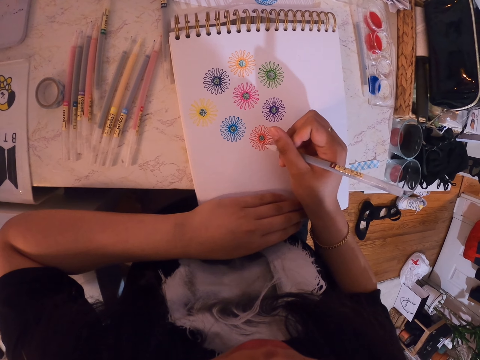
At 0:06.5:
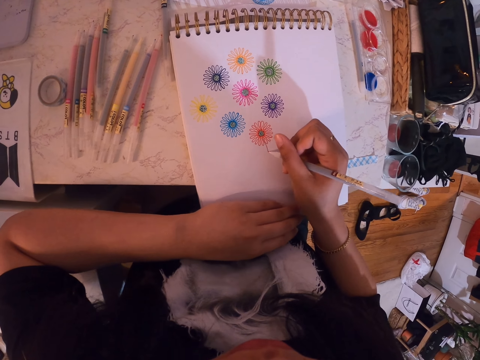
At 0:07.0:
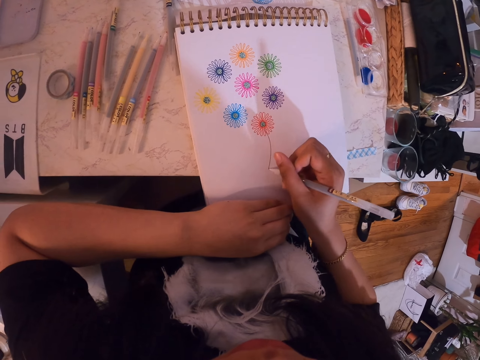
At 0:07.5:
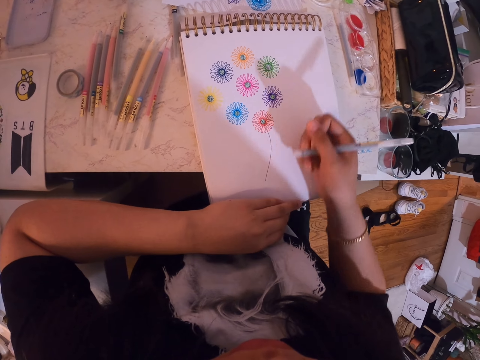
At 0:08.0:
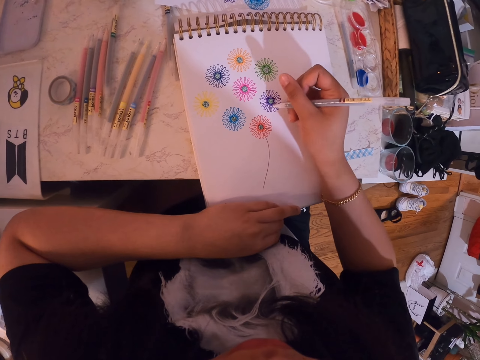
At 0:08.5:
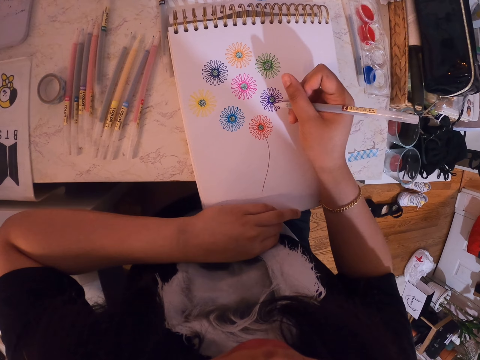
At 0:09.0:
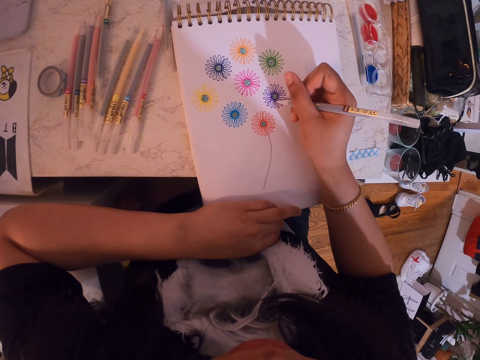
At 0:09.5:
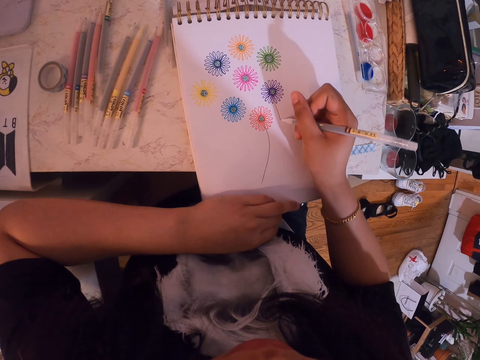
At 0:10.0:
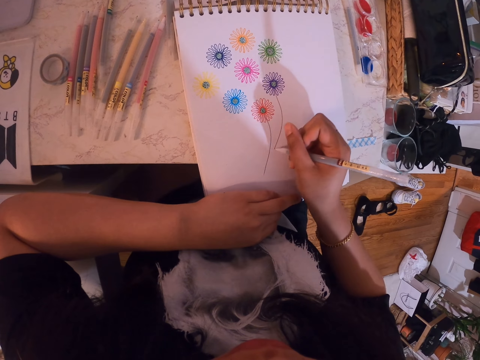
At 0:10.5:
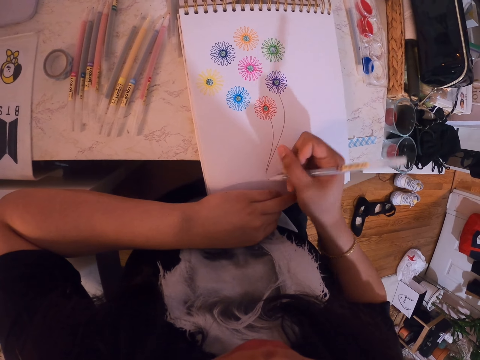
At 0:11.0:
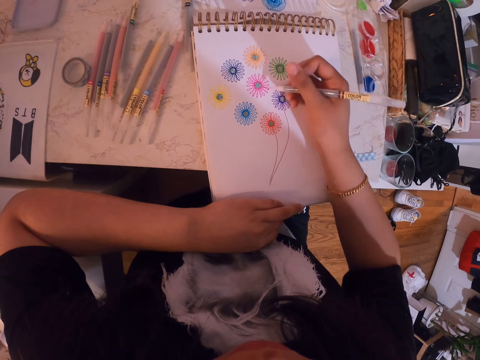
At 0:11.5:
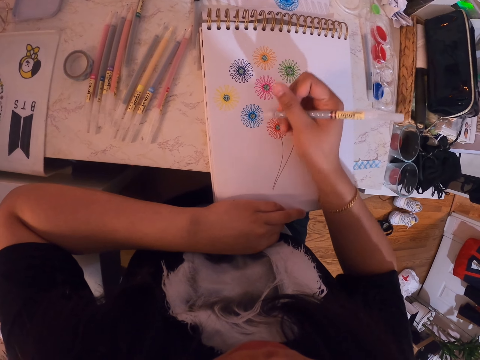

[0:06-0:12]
The camera wearer draws lines on the book.

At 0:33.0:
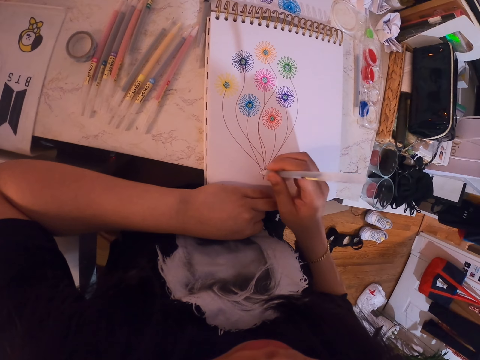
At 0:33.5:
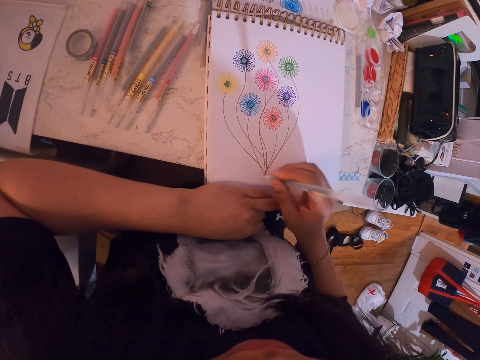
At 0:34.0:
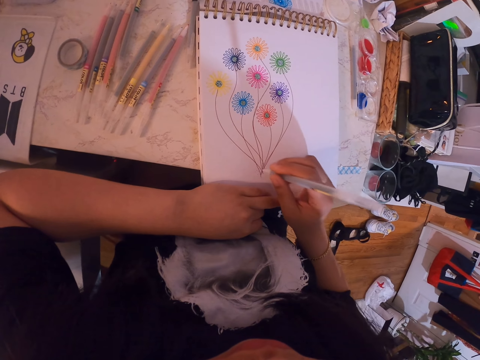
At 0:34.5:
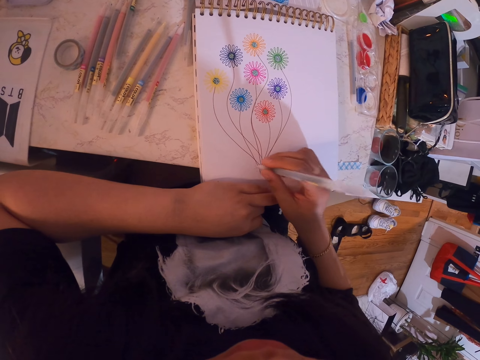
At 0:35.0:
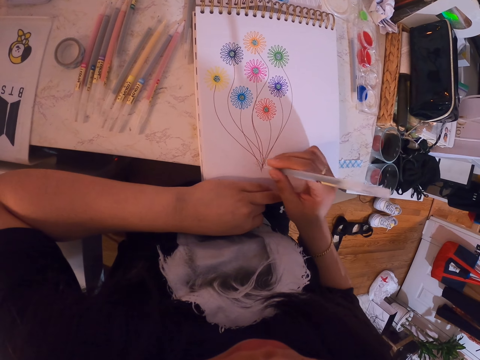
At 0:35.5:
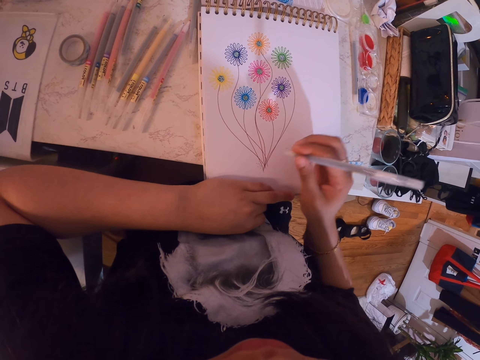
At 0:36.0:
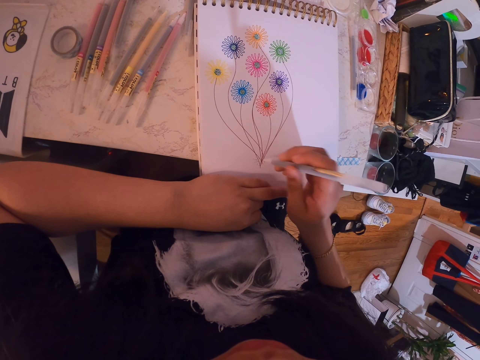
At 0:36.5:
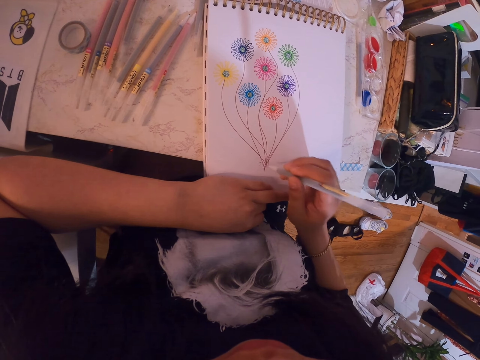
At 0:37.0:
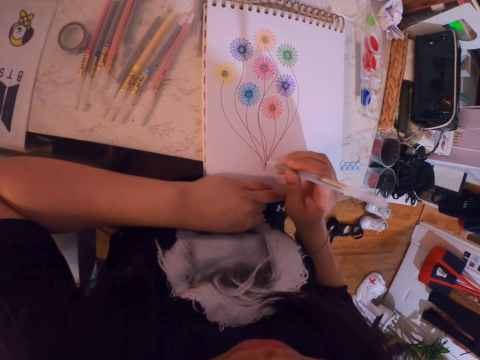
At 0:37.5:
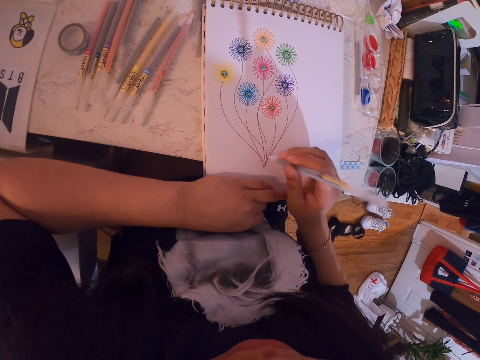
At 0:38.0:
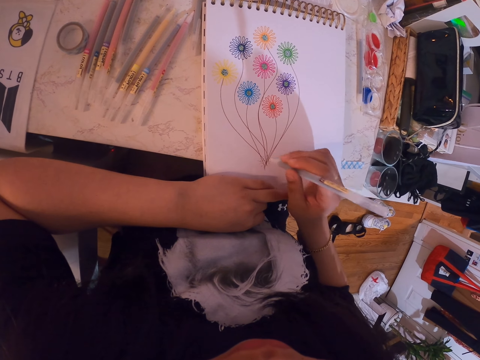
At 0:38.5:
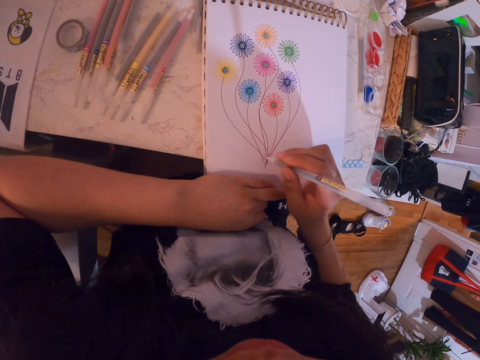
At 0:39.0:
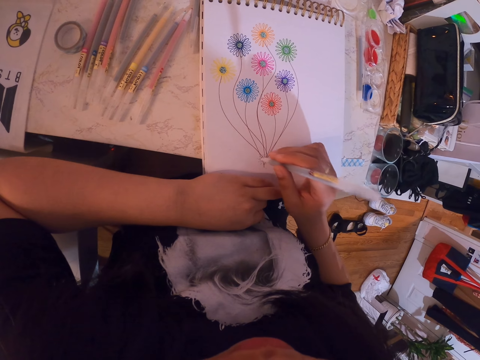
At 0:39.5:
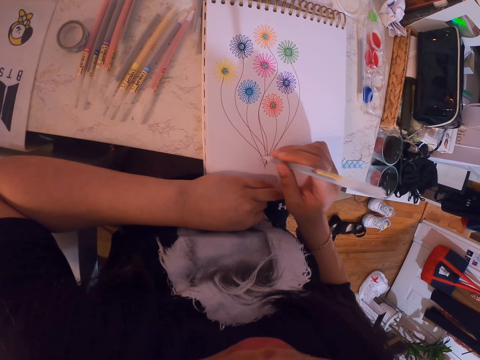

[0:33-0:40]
The camera wearer dots on the book with the pen.

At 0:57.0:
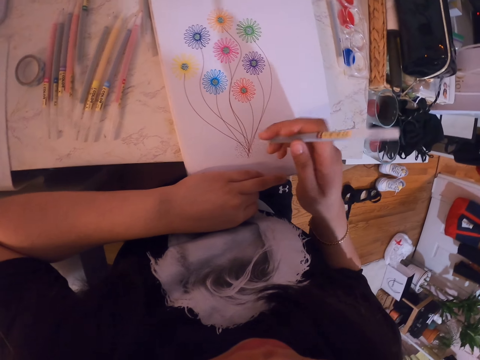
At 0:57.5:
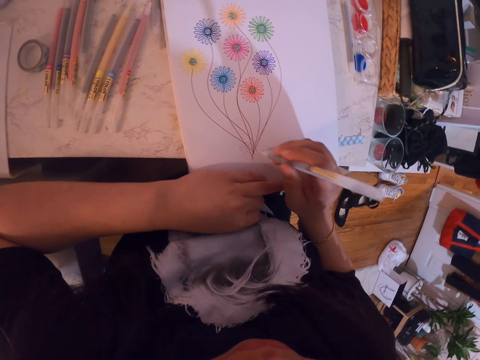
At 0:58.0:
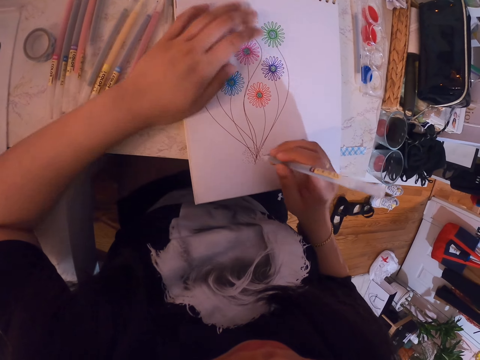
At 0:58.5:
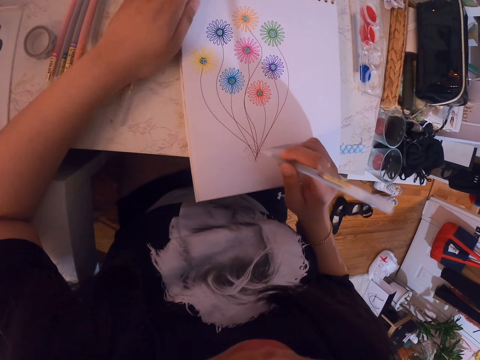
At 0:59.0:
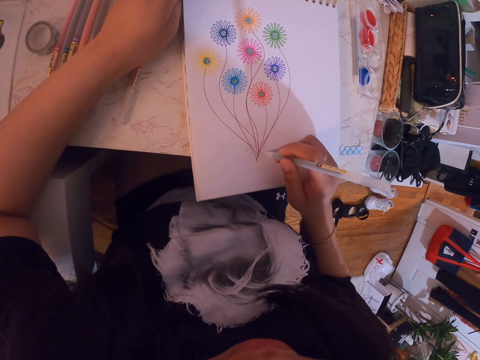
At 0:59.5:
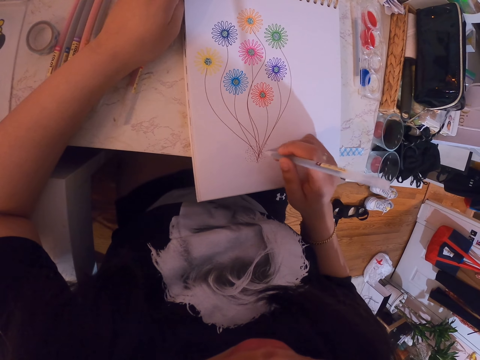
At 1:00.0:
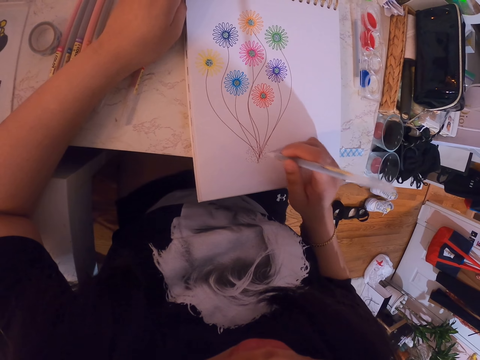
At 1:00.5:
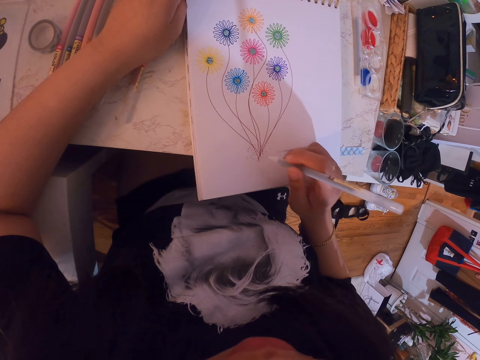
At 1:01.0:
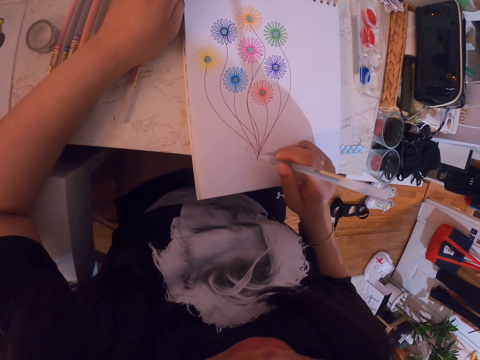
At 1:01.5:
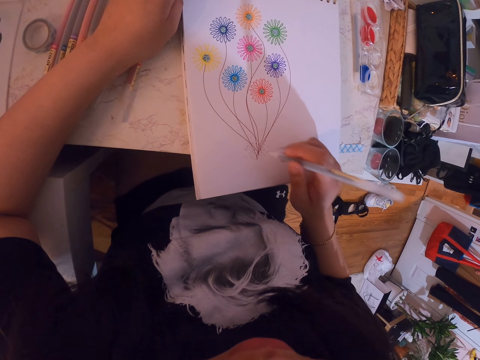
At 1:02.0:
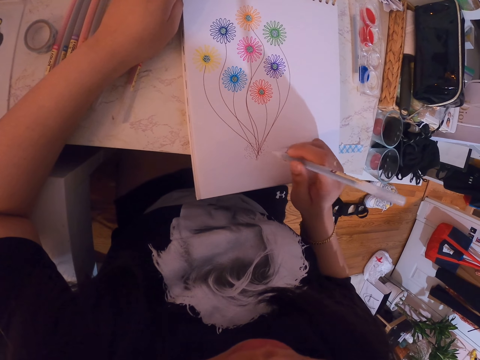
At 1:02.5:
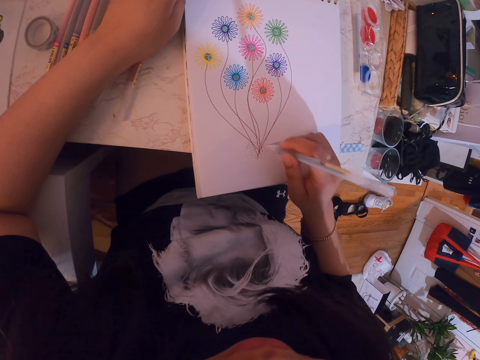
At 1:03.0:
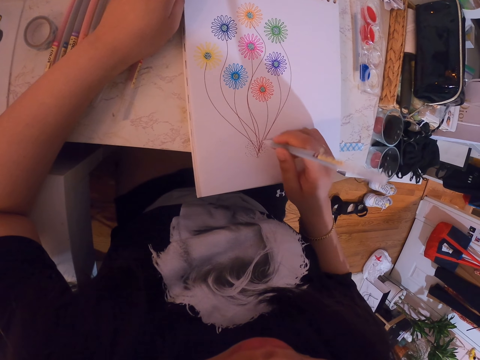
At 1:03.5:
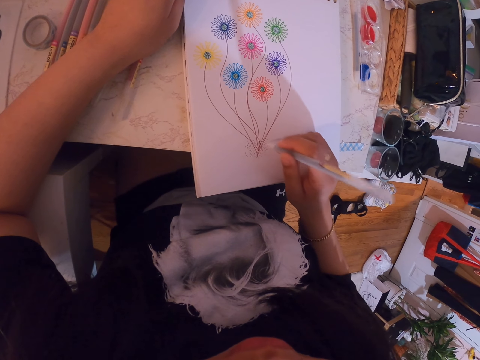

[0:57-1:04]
The camera wearer moves his left hand. He places the left hand on the book. He dots on the book with the pen. He draws on the book.

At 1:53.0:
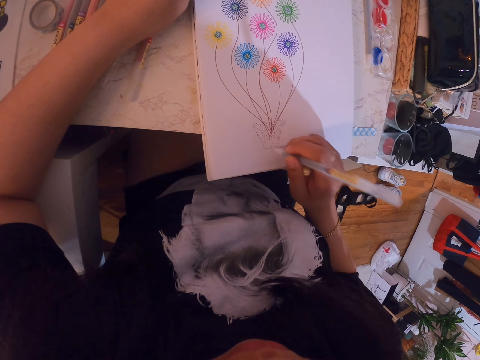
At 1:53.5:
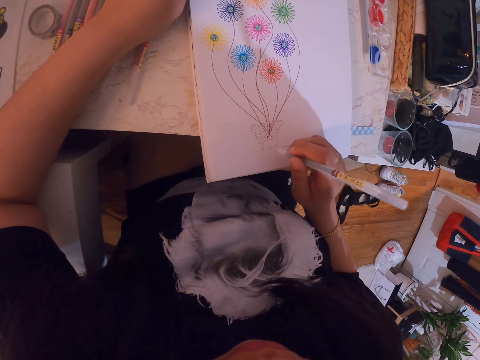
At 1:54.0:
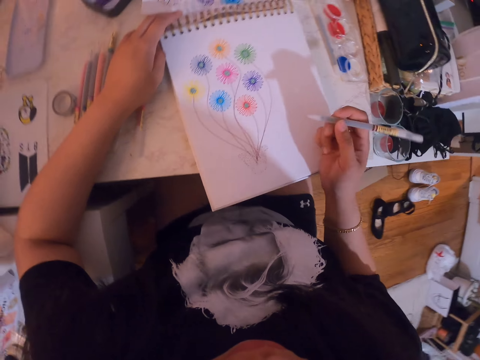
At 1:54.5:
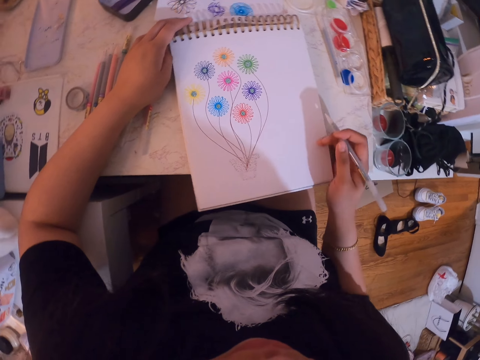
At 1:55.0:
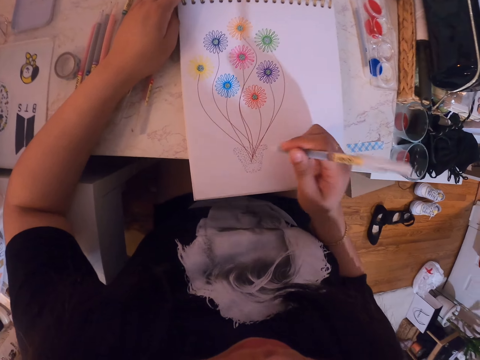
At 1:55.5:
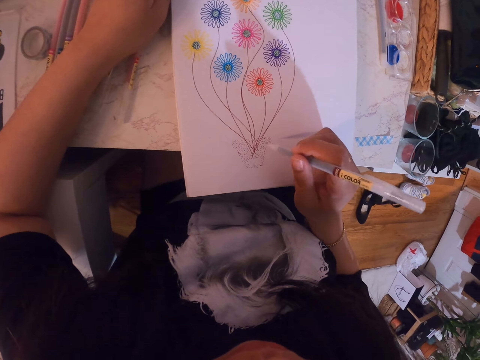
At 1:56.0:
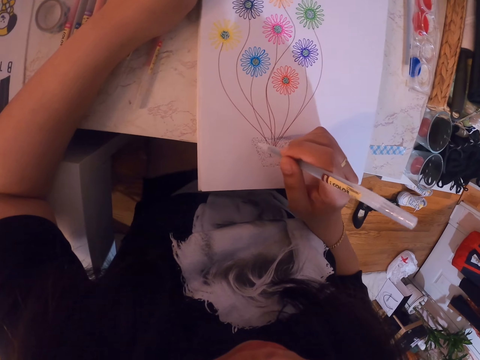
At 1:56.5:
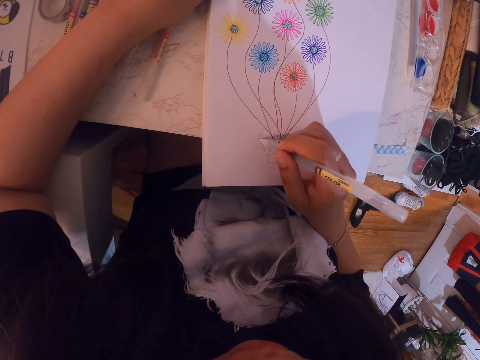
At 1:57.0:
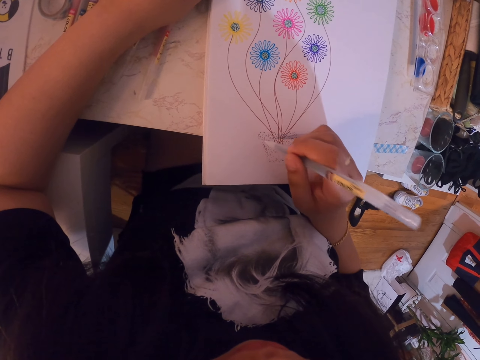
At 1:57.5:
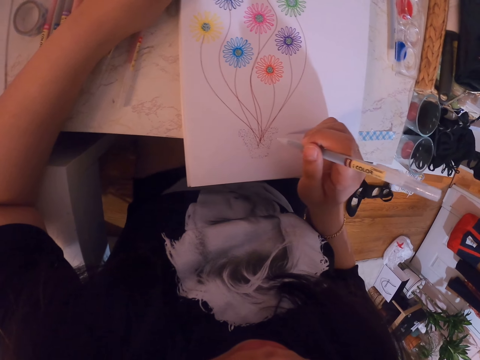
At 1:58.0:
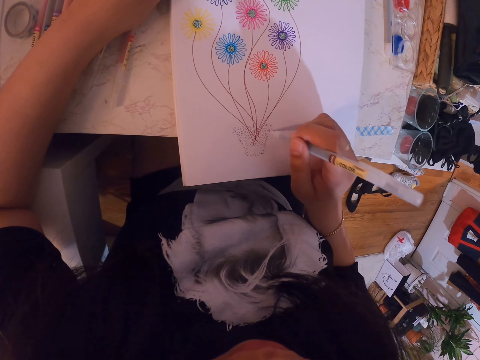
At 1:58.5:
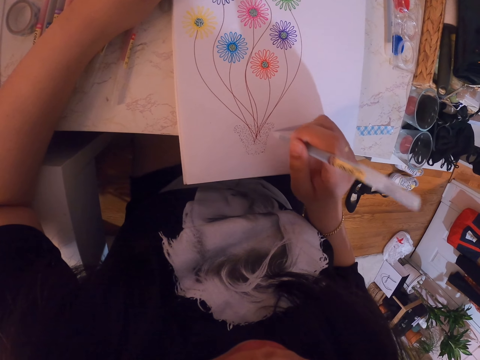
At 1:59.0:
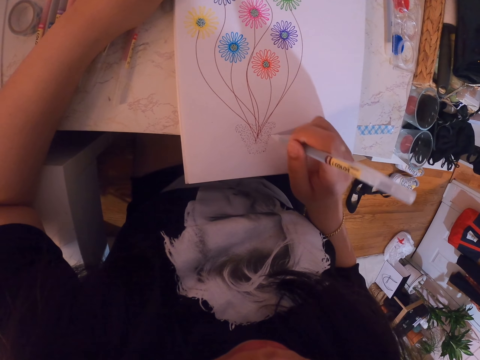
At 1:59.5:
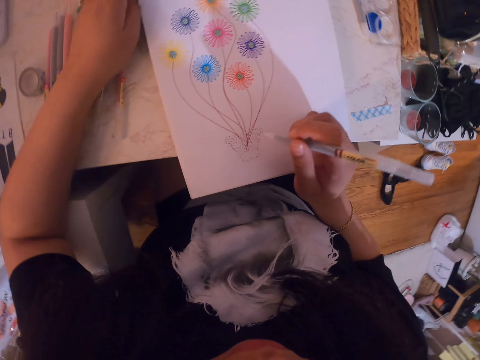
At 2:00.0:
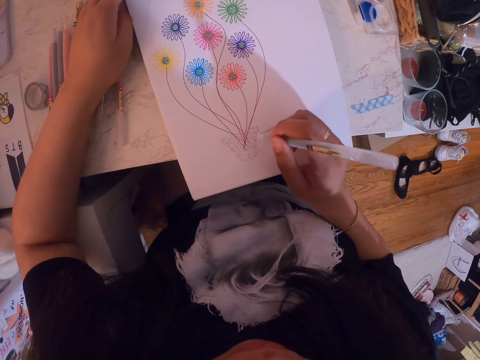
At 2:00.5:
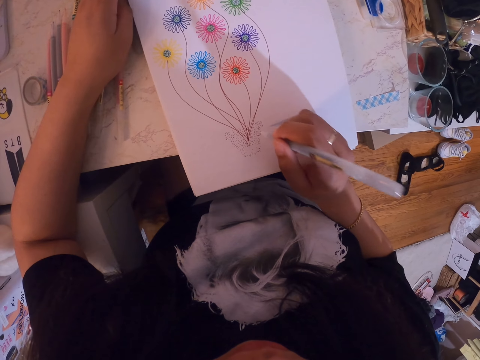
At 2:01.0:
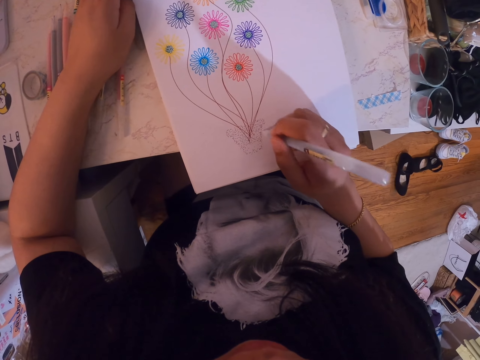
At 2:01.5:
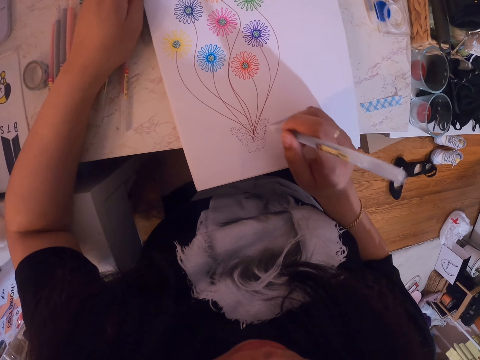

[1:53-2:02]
The camera wearer moves the book. They draw on the book.
